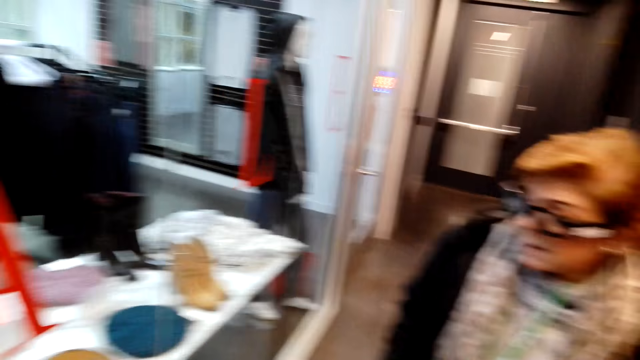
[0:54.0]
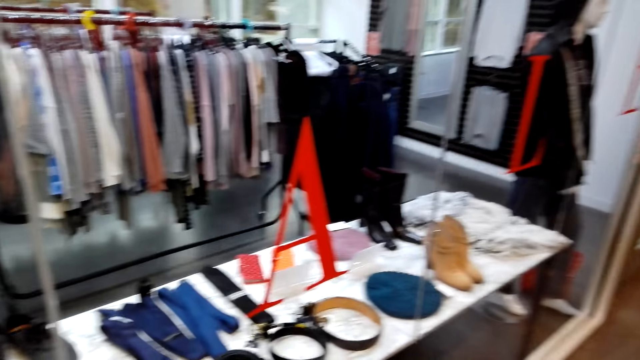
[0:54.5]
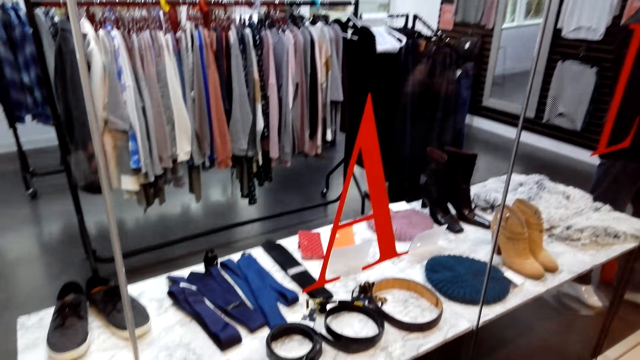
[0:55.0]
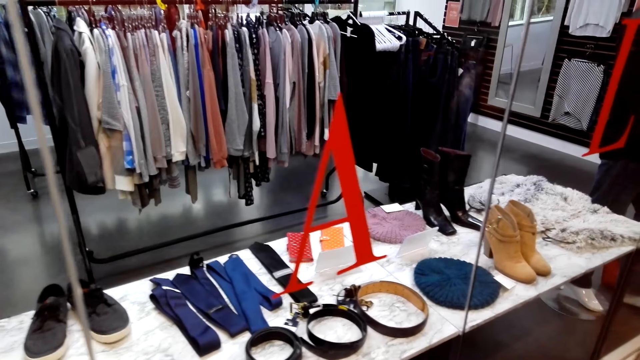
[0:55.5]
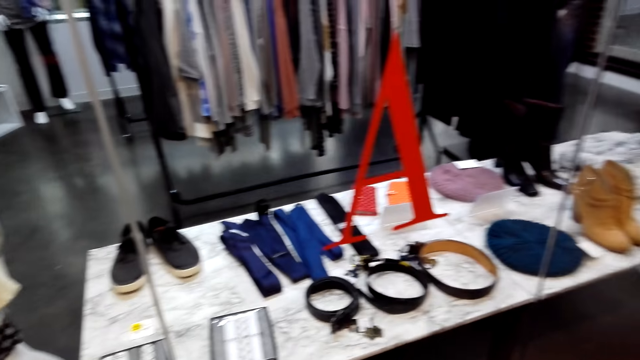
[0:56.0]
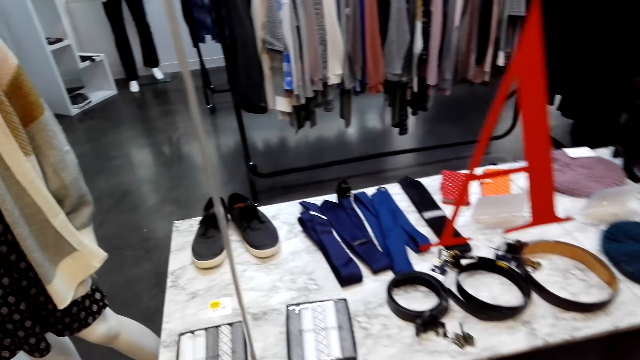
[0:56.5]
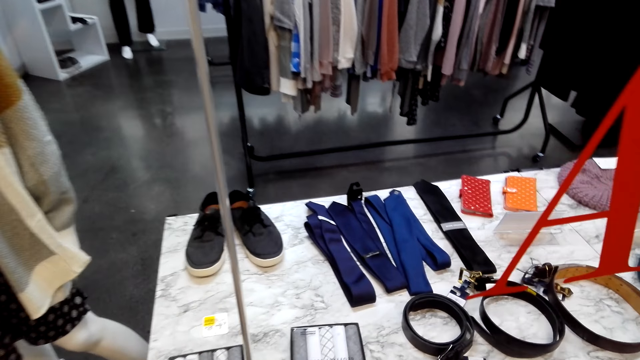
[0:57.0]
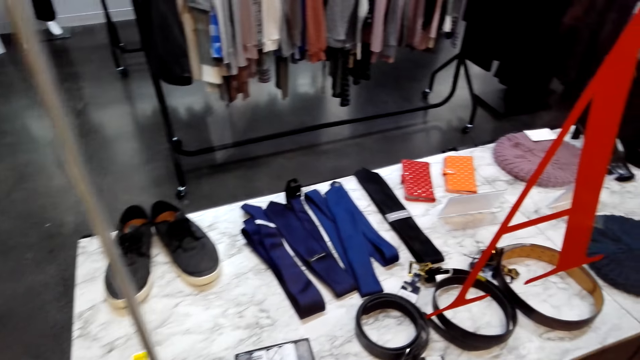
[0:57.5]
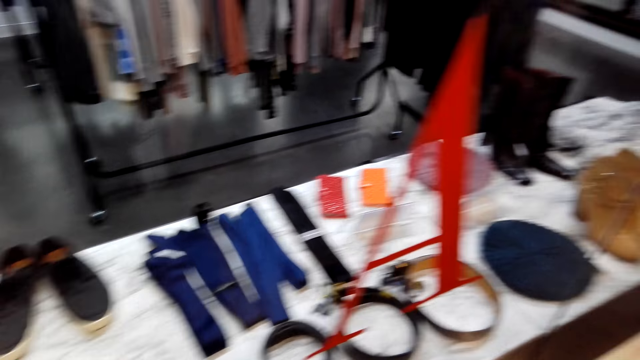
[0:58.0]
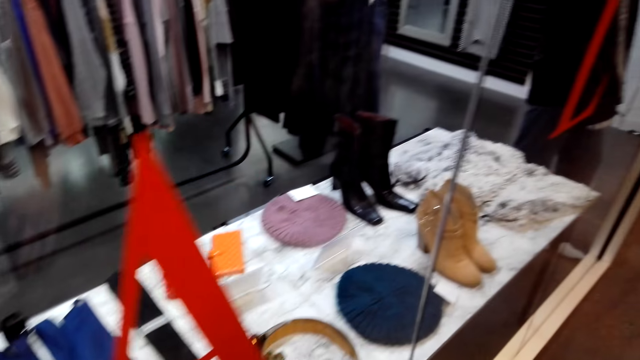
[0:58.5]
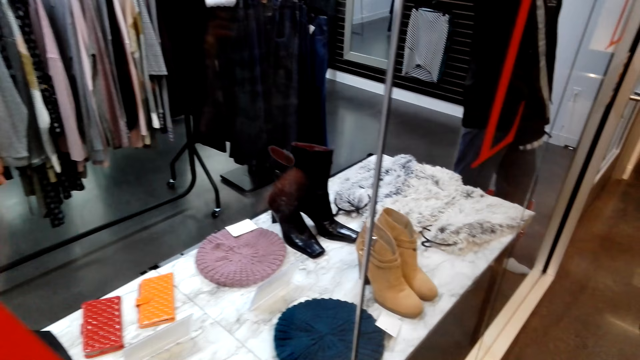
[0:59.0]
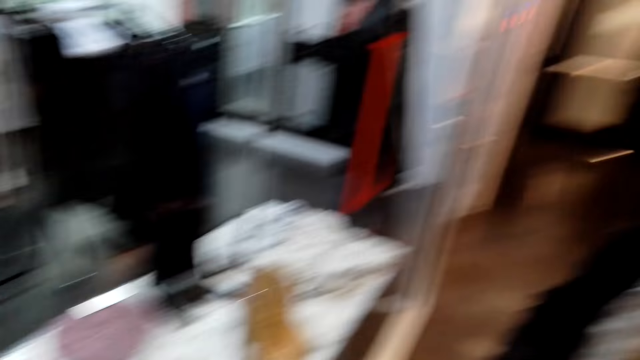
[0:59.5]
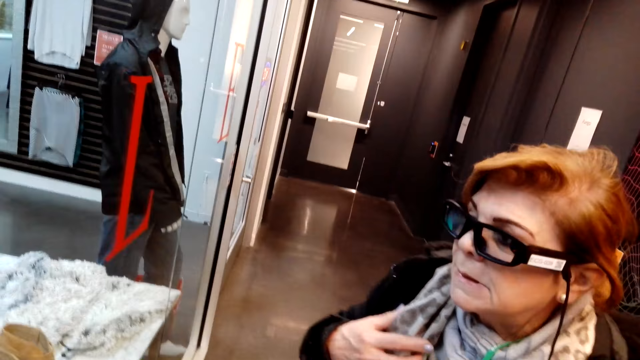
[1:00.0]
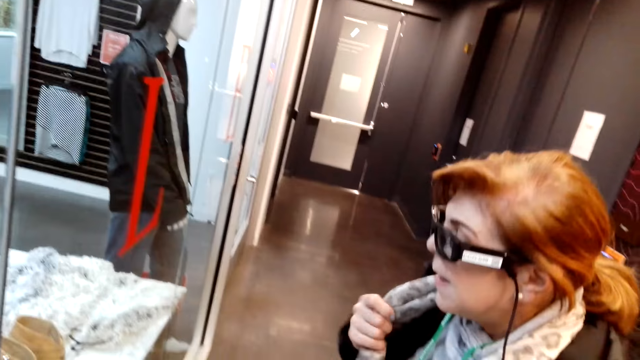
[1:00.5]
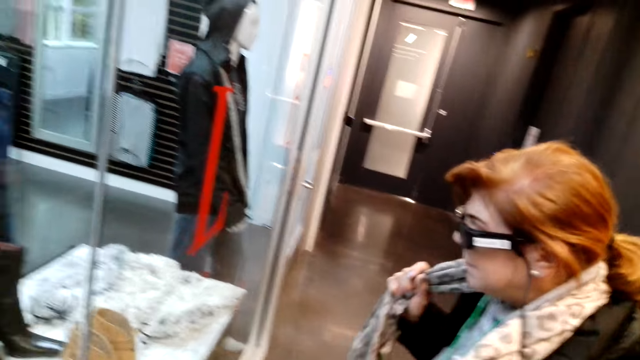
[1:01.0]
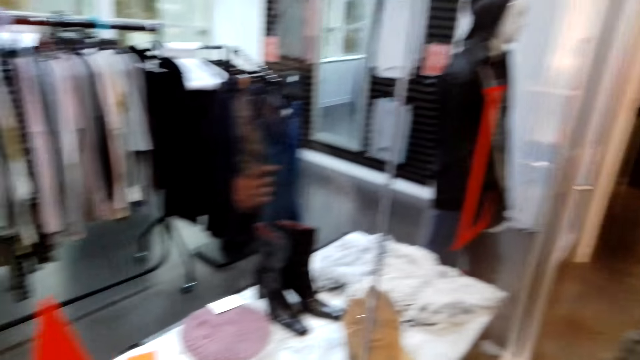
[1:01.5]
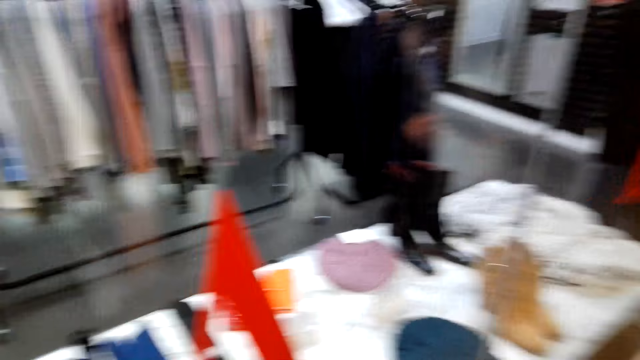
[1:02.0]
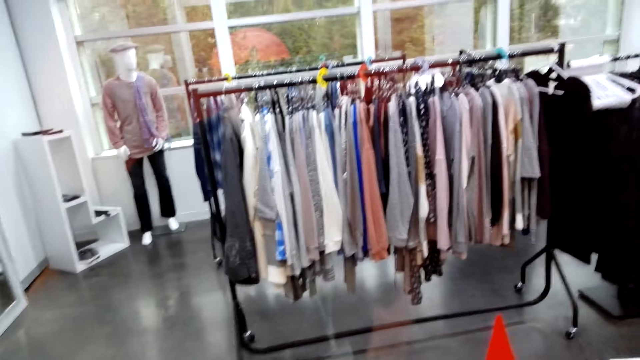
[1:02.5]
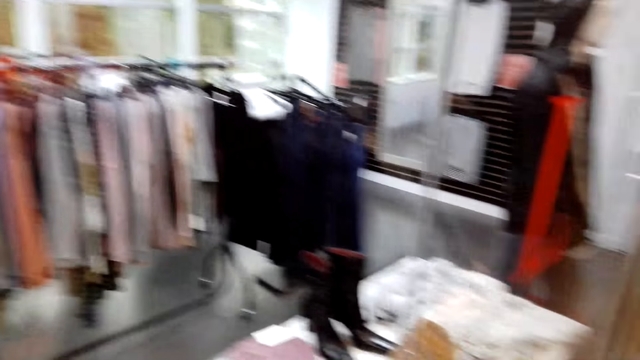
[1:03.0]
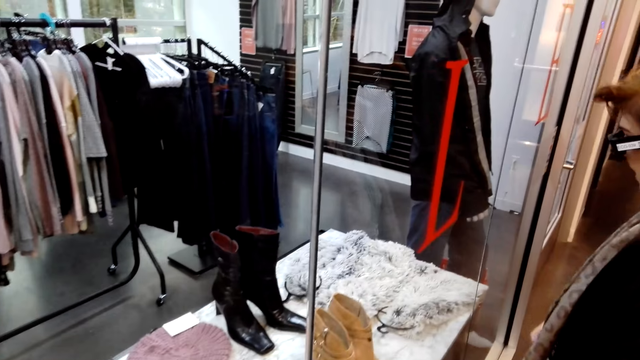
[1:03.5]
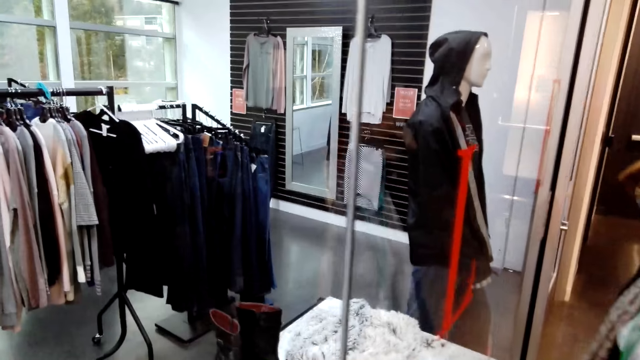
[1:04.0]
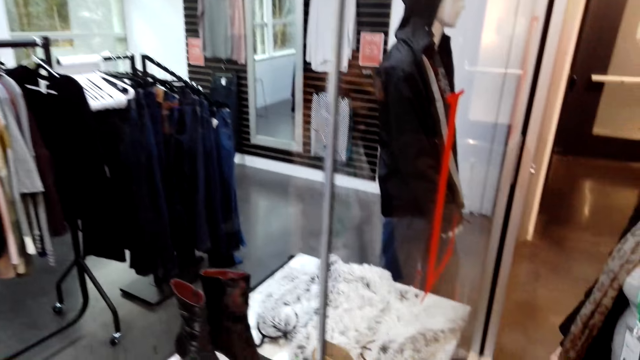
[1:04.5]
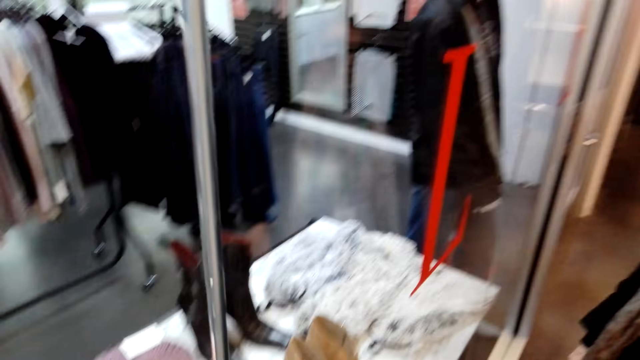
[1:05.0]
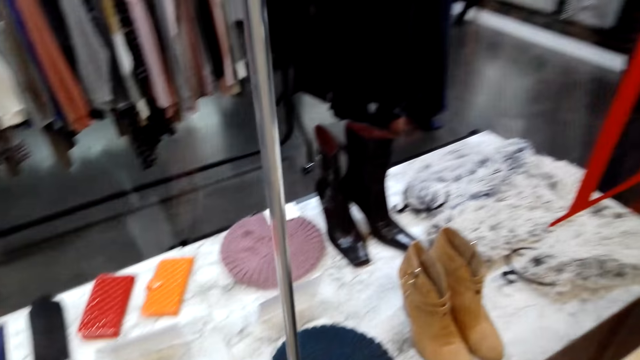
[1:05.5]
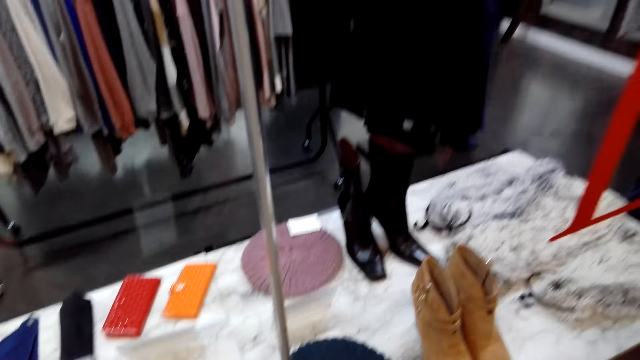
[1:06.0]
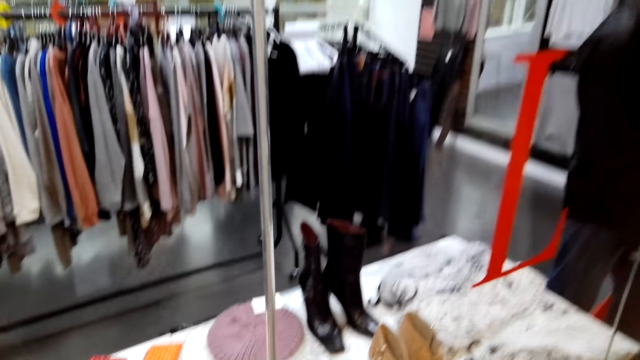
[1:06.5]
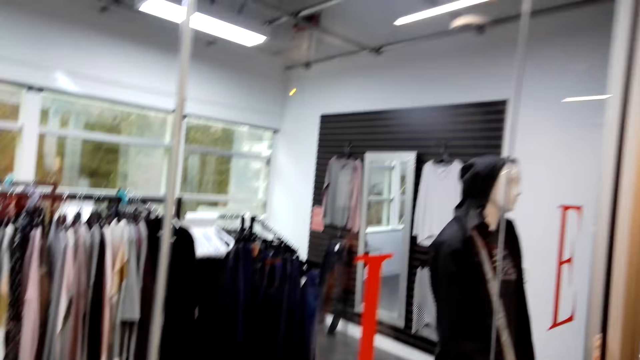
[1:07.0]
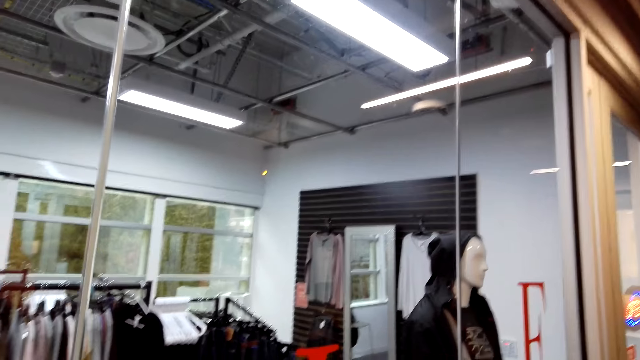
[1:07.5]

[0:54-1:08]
A woman talks to the camera wearer. The camera wearer looks on the display. The woman talks to the camera wearer. The camera wearer looks around.

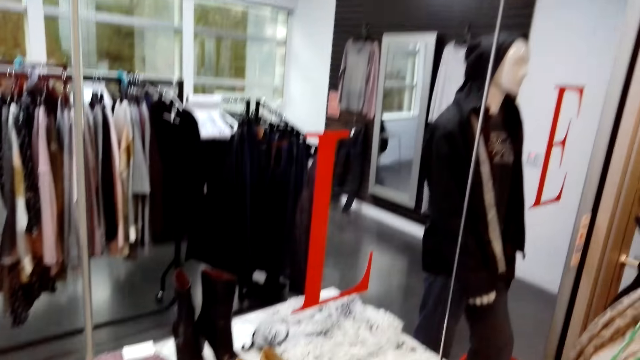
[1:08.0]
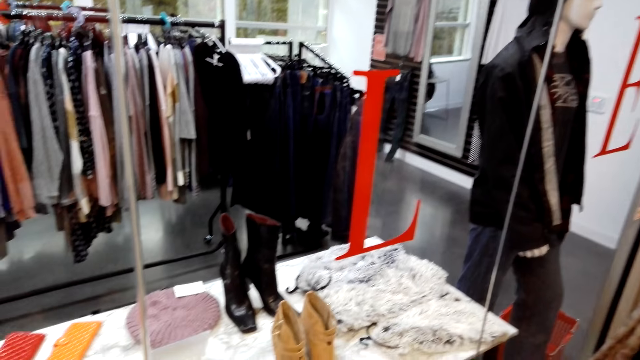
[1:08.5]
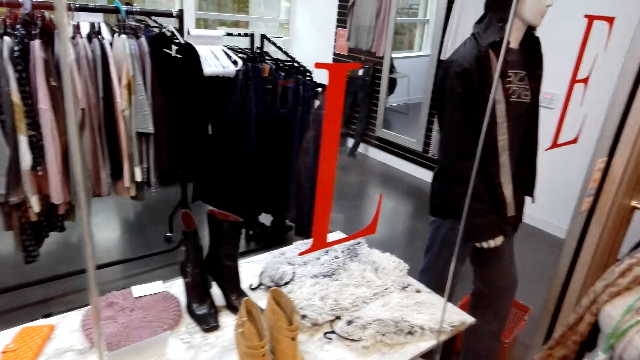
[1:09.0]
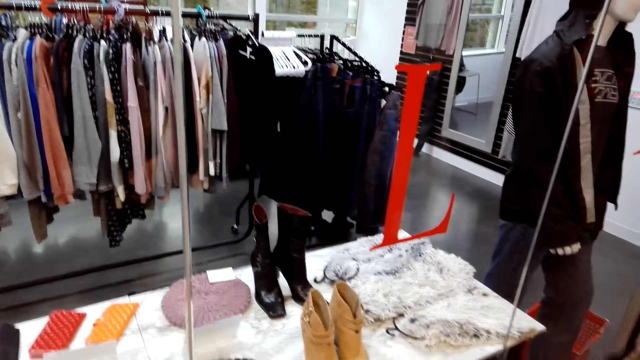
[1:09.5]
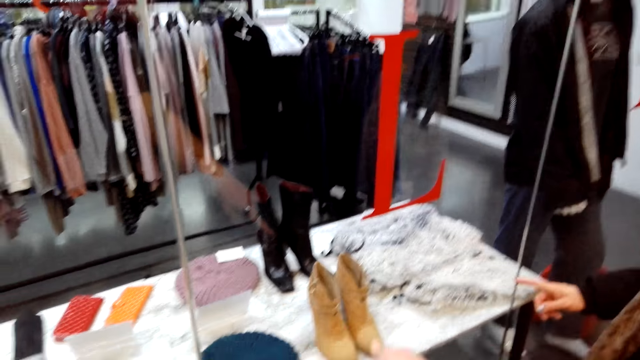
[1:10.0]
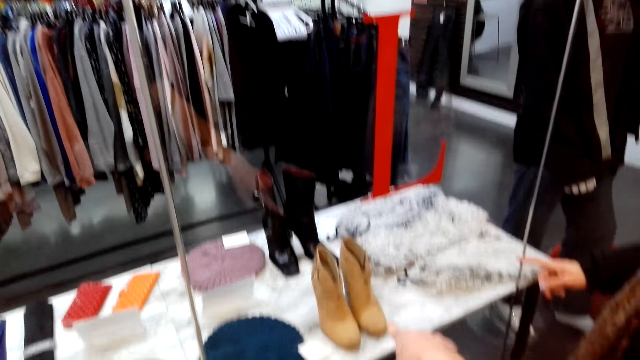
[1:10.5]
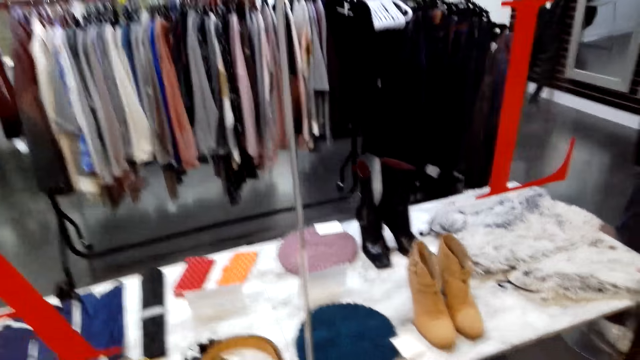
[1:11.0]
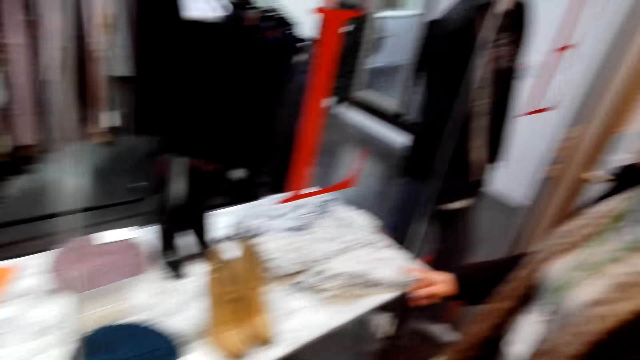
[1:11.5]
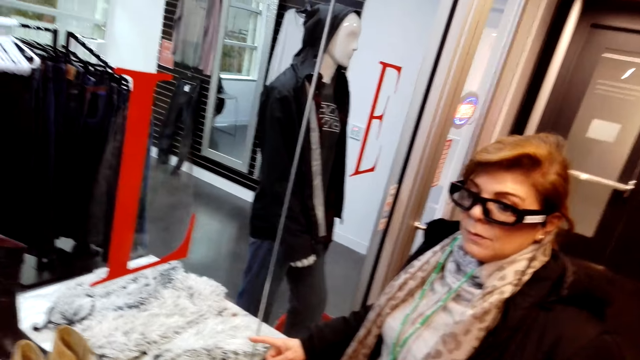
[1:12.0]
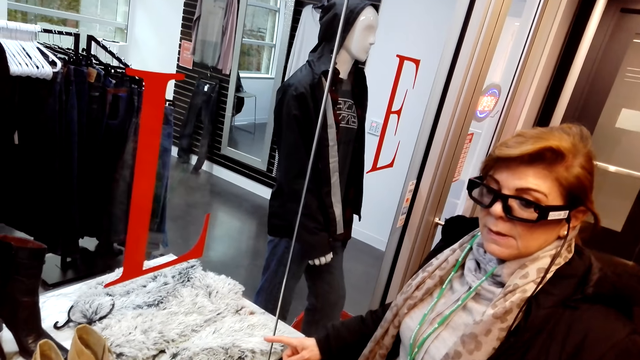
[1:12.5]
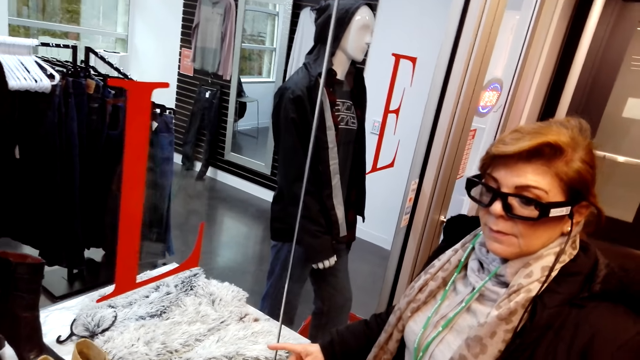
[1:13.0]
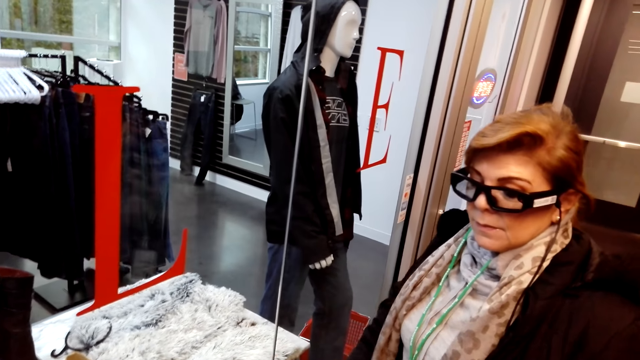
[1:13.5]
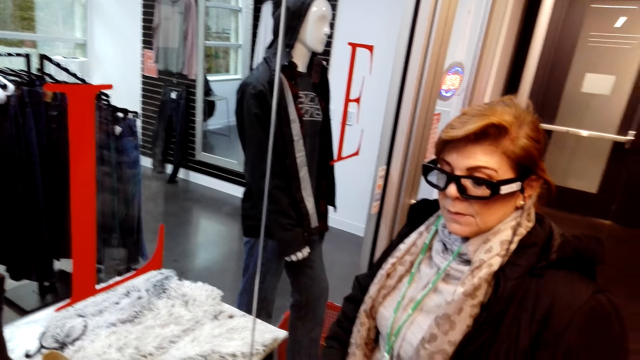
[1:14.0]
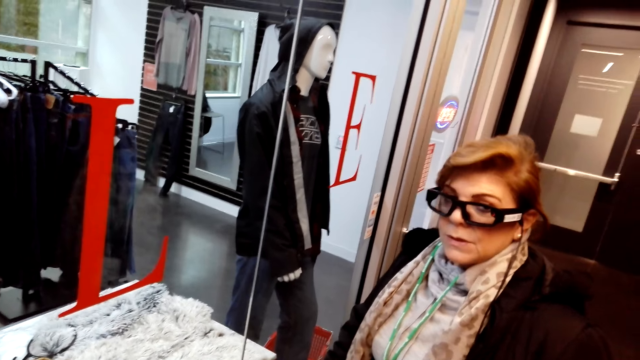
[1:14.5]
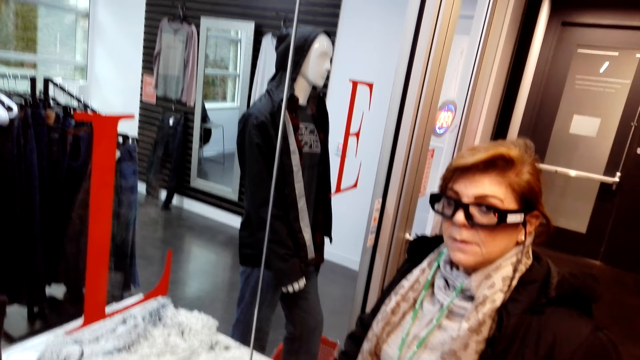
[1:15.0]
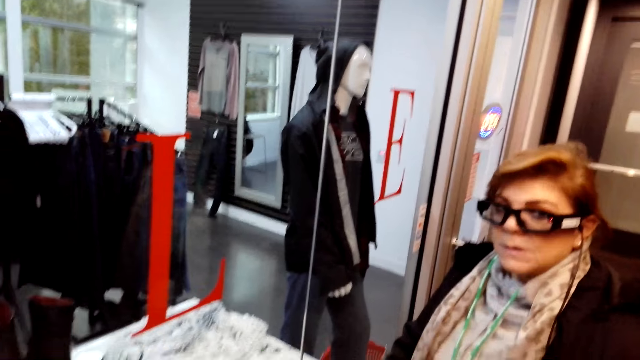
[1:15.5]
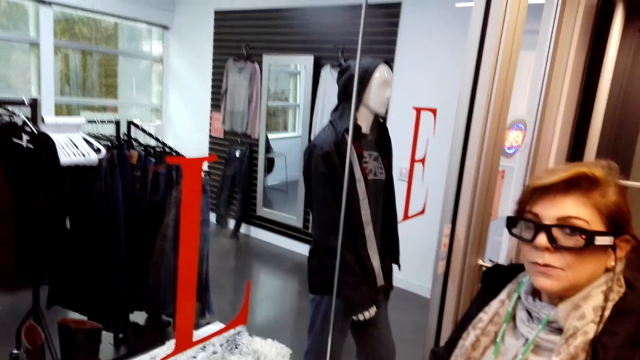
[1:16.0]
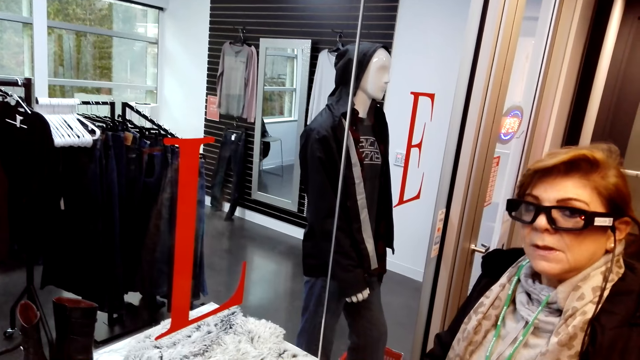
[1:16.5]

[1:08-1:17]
A lady points through the display mirror. The camera wearer looks at the lady.
